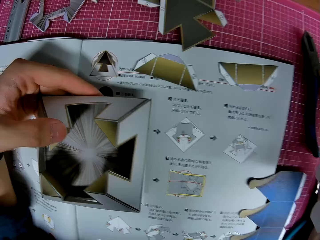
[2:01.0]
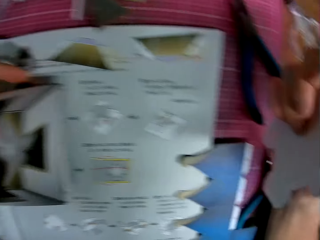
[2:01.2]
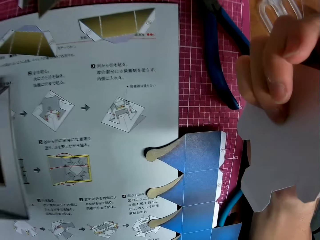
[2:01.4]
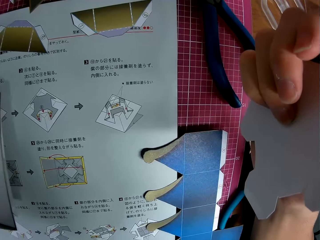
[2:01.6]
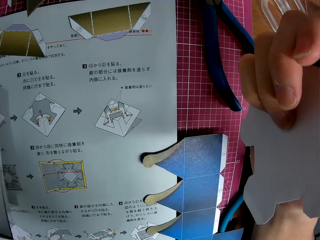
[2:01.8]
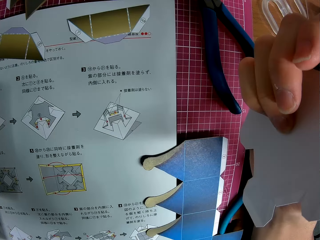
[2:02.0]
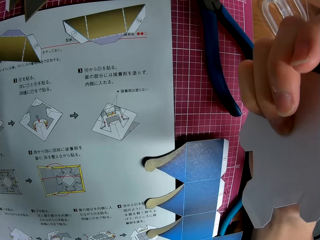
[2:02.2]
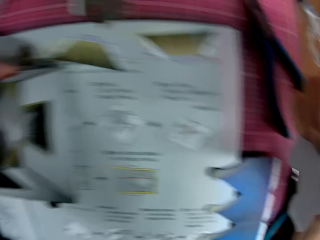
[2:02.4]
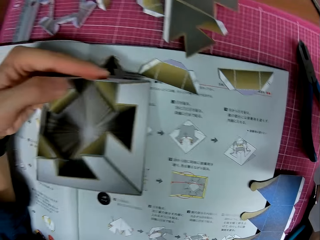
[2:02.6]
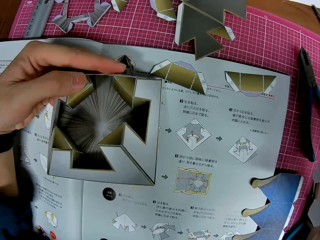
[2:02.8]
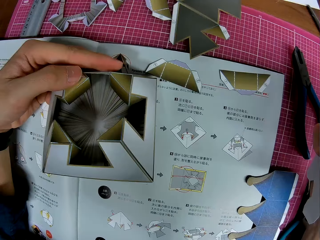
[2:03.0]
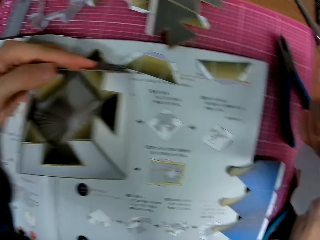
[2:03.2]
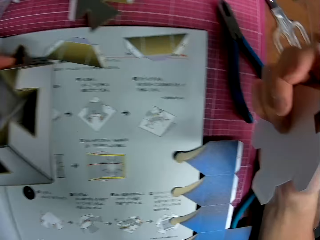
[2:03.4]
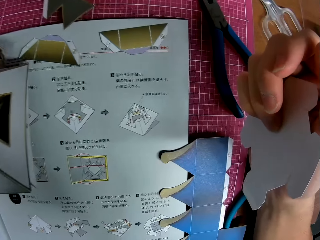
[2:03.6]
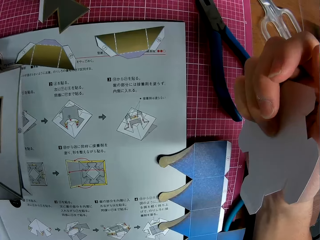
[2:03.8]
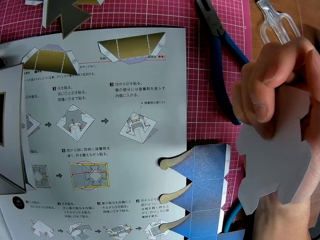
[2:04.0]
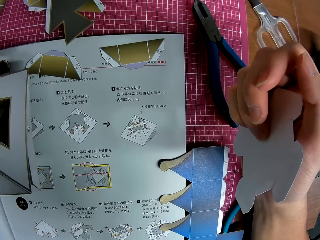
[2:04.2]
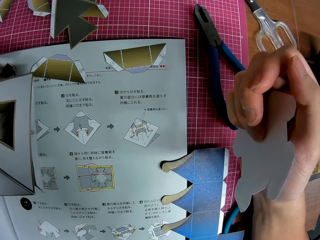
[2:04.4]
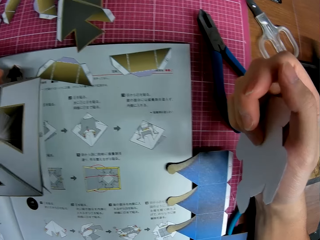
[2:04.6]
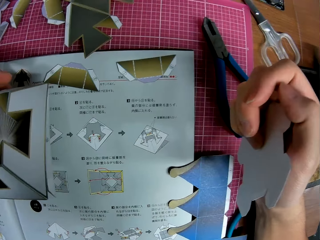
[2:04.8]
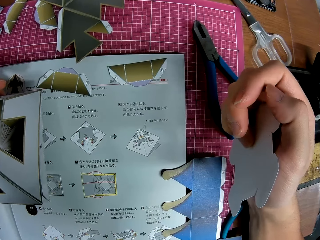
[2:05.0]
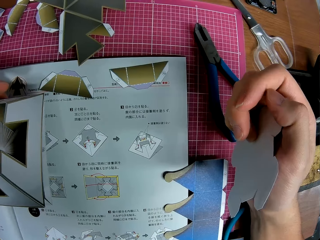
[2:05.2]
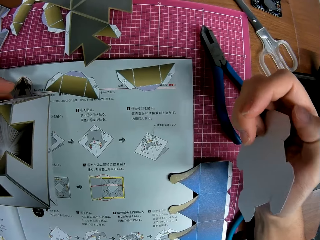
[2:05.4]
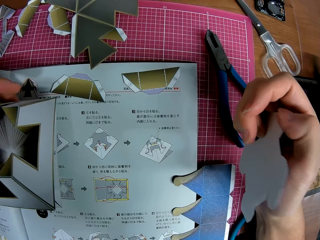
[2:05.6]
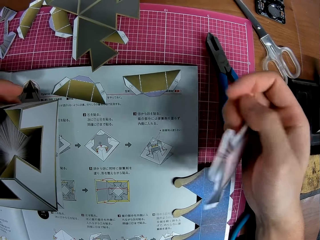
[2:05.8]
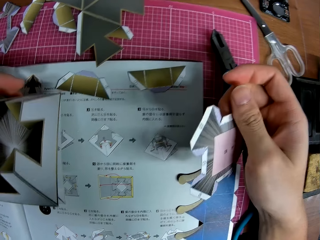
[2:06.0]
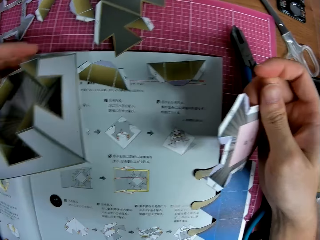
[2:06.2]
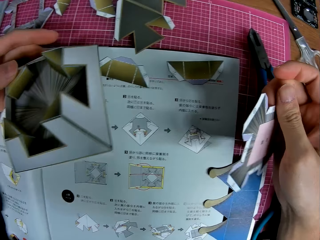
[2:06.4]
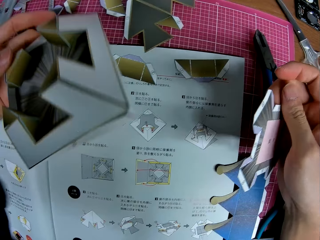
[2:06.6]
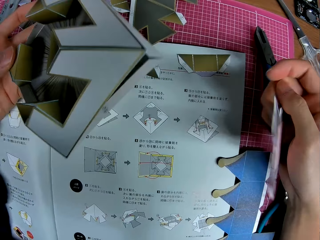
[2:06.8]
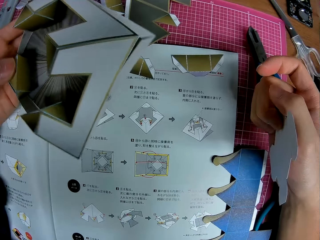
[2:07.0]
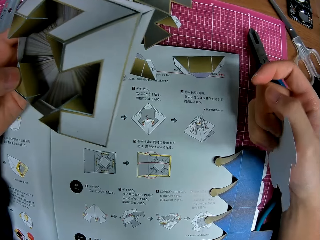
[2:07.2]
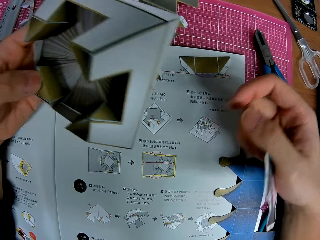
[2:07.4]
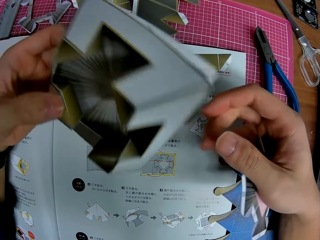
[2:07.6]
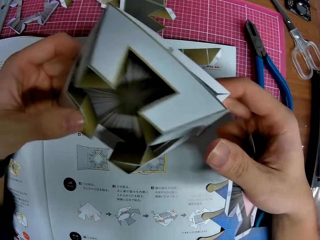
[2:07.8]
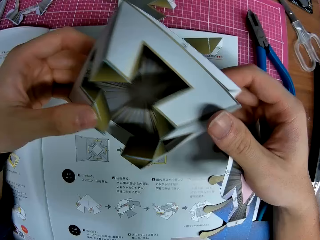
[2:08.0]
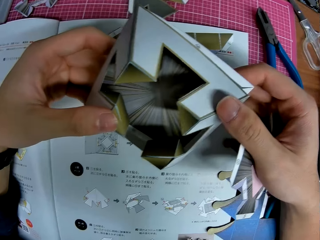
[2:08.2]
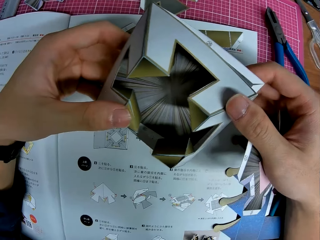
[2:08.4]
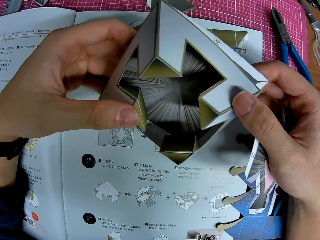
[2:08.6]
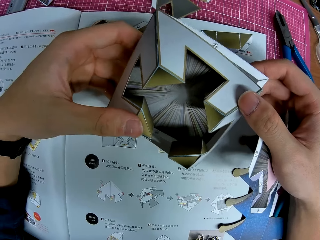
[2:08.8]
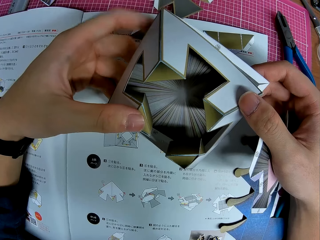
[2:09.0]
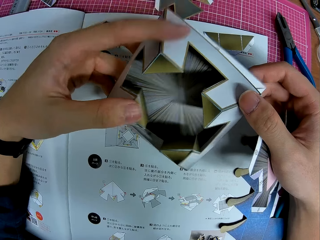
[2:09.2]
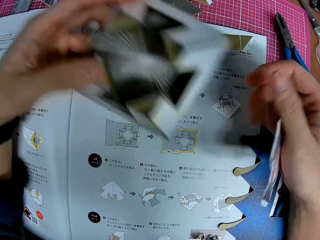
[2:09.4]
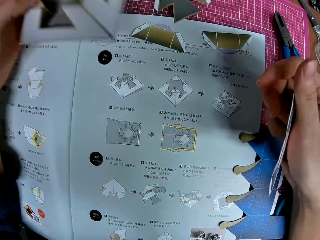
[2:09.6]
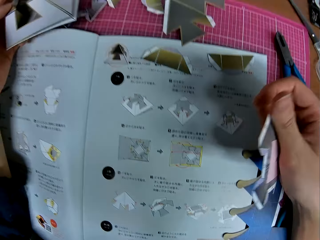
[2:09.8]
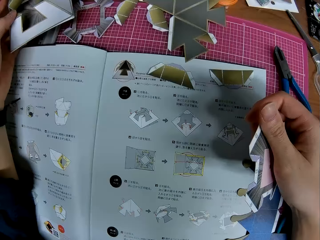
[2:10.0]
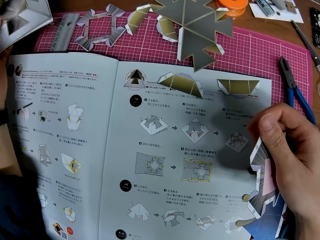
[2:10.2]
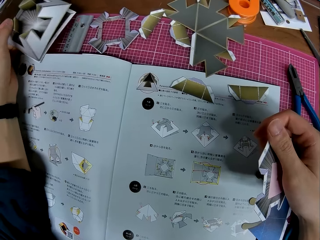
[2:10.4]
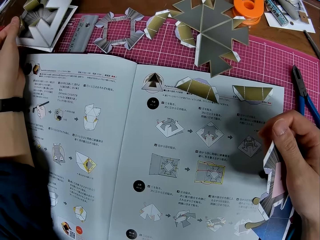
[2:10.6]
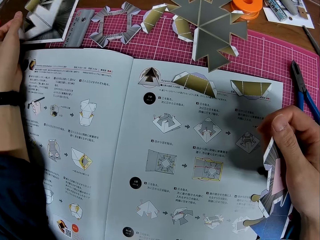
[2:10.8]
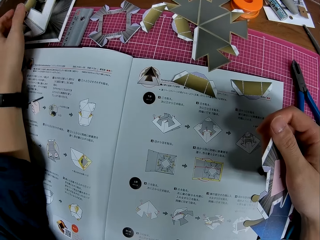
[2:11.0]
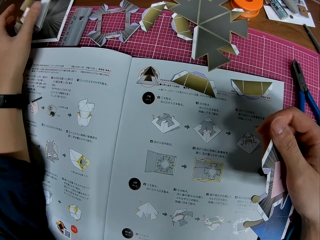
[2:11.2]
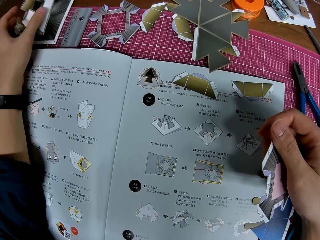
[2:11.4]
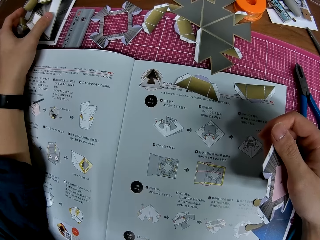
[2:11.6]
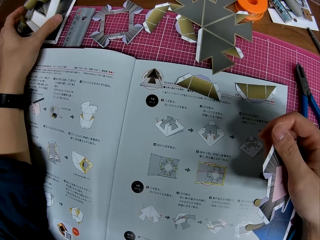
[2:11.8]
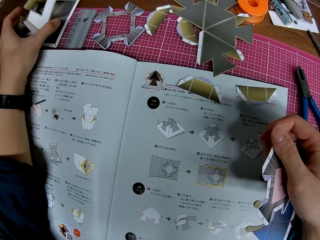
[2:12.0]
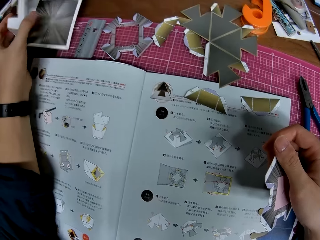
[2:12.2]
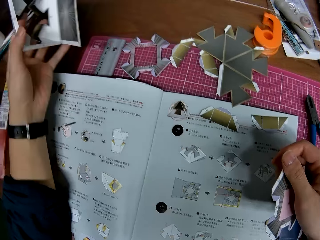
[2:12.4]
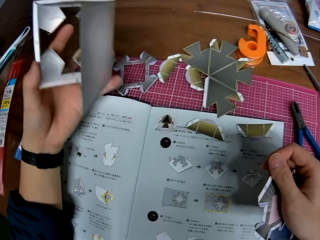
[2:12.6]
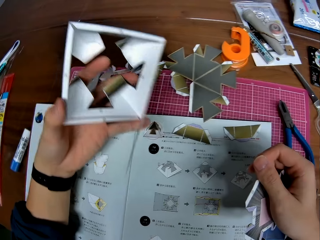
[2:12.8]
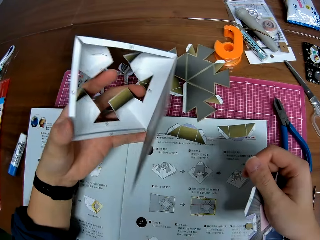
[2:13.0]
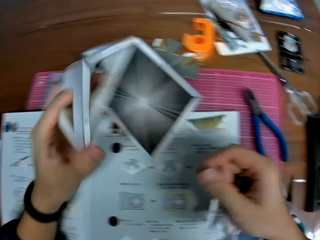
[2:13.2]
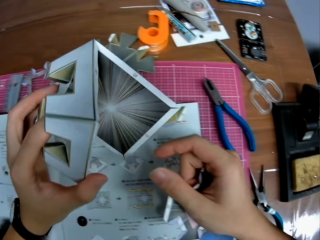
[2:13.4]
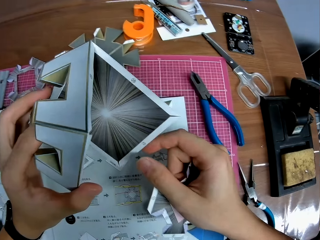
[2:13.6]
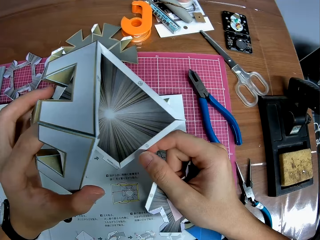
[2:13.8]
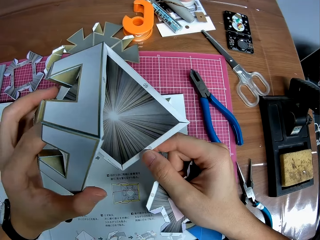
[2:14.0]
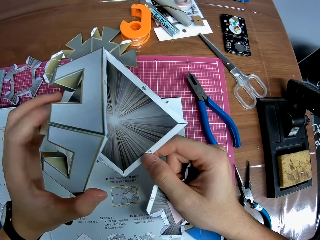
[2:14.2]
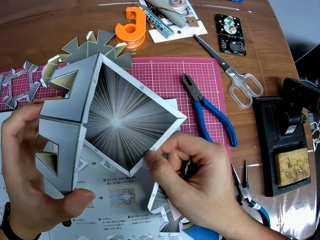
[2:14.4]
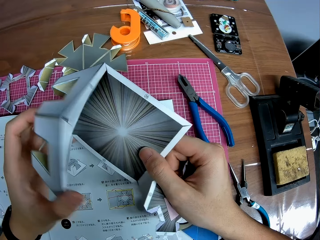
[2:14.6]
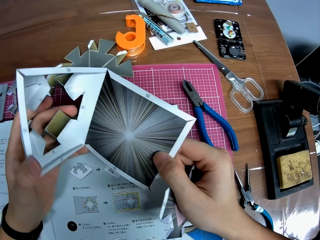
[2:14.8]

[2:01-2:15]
The camera wearer looks towards the paper model. They look towards the instruction model on the table. They look towards the paper model again. They hold the paper model with a hand. They look towards the instruction model again. They flip the paper model on a hand. They hold the paper model with both hands. They drop the paper model on the pink sheet. They look at the instruction model on the table. They raise the paper model from the pink sheet. They examine the paper model with both hands.

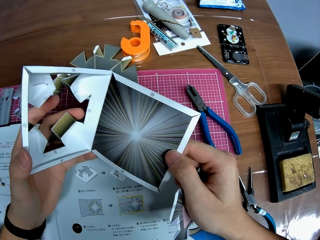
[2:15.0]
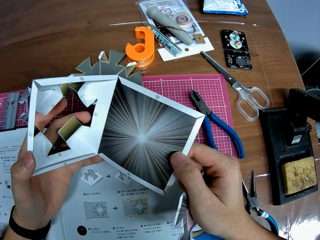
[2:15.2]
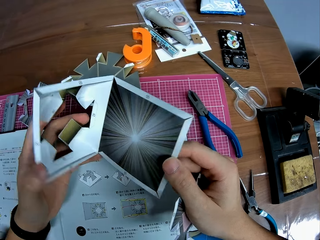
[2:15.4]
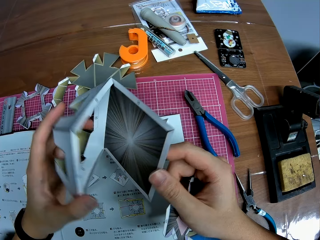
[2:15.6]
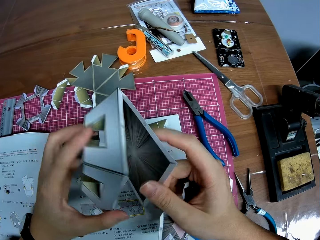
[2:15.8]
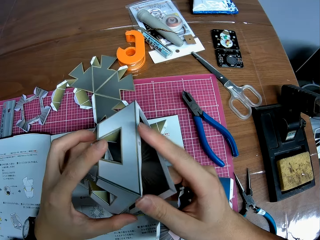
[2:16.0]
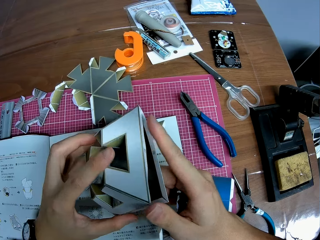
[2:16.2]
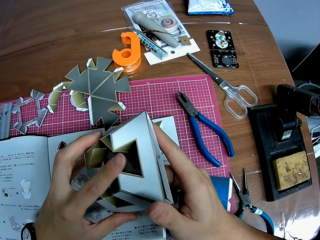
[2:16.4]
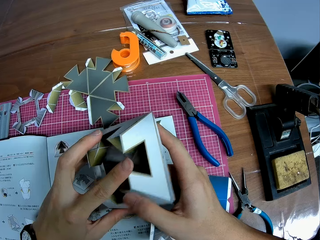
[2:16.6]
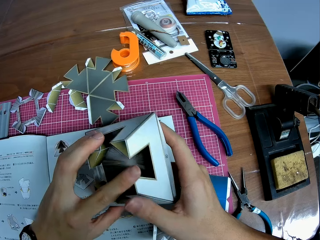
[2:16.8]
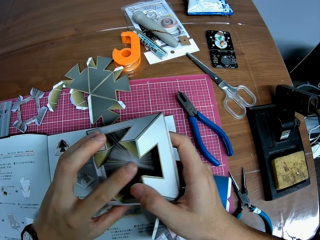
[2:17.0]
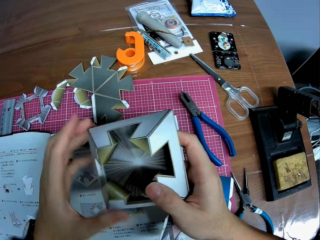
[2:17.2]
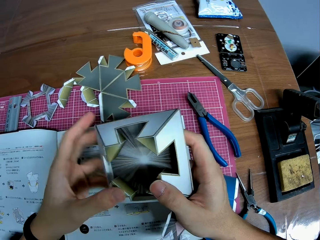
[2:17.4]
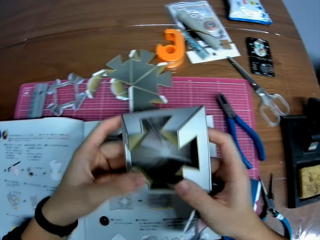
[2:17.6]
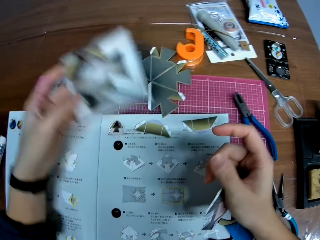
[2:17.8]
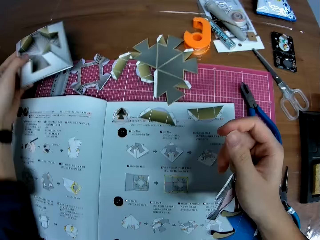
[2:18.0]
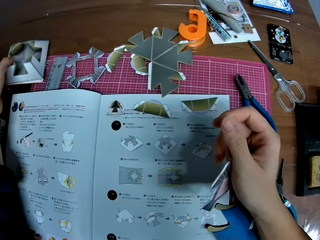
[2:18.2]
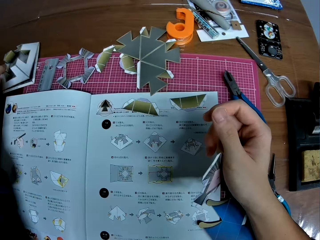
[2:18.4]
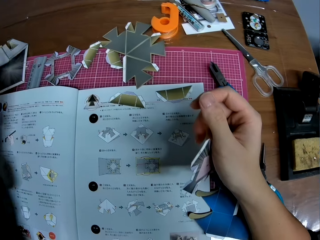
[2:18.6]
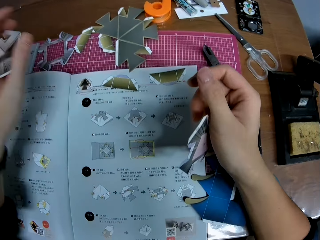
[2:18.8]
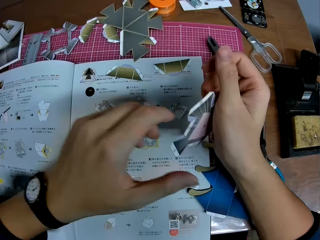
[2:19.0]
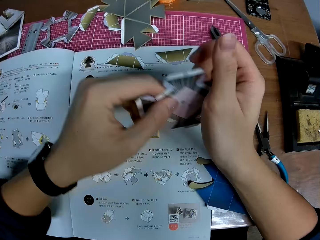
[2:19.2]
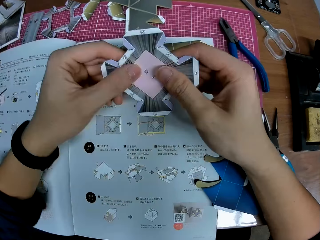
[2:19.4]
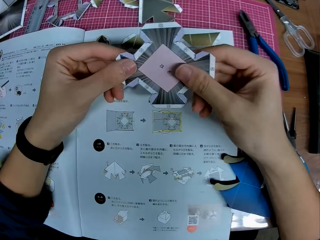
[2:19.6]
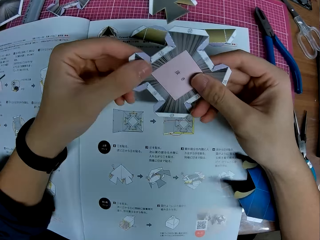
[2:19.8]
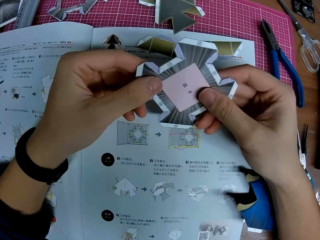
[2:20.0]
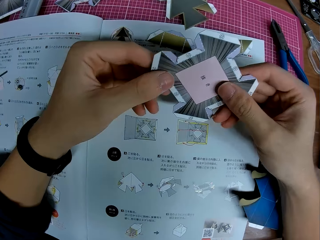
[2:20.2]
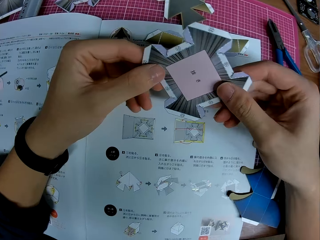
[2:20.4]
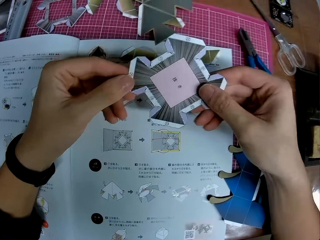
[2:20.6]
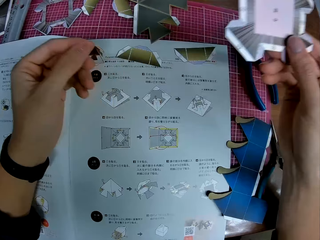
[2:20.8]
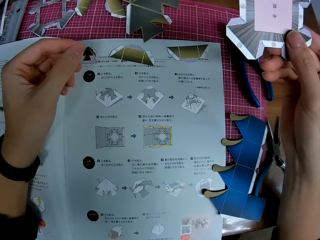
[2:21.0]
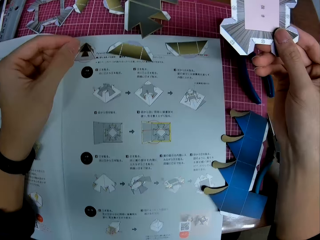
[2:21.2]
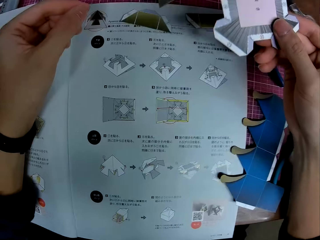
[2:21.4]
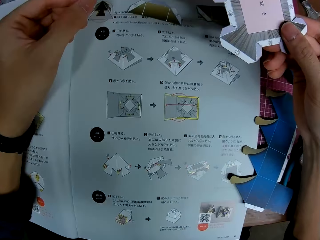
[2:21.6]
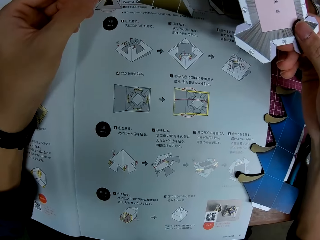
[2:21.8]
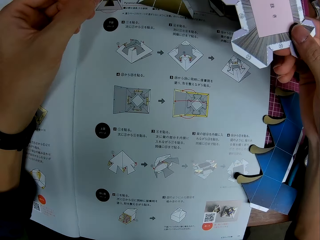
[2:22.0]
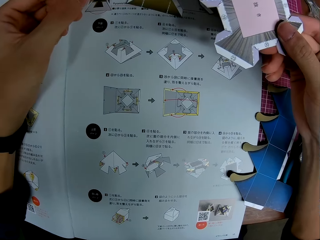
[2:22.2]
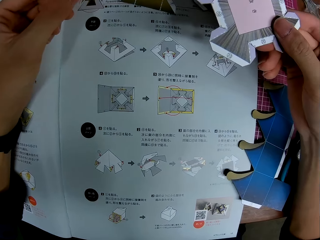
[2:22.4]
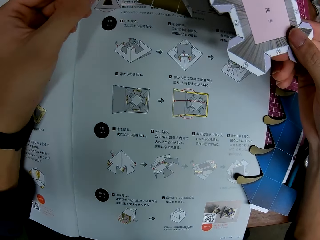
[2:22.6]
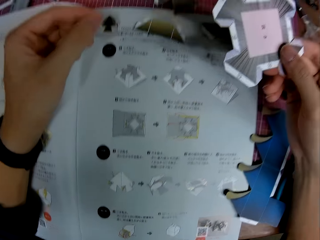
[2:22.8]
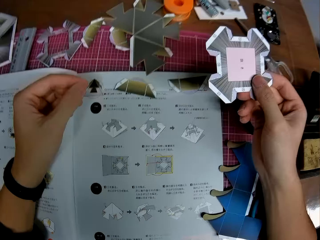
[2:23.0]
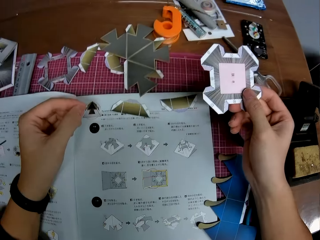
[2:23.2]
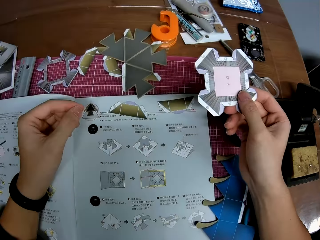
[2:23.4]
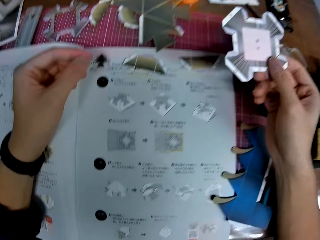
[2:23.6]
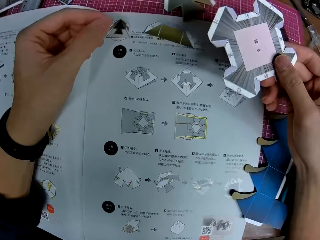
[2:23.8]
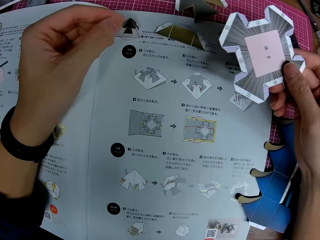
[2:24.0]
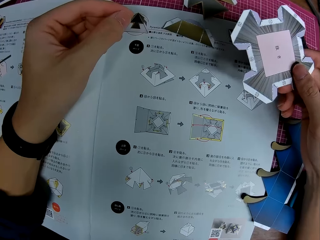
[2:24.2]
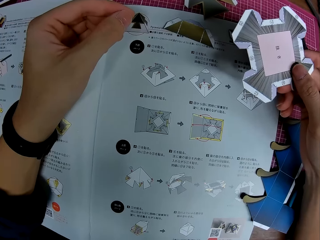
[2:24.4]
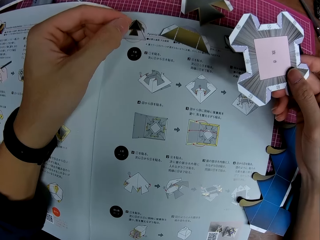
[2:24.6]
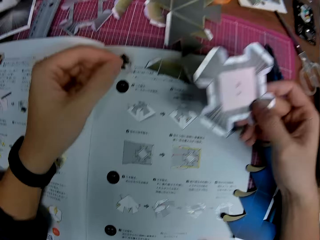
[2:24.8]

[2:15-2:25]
The camera wearer flips a paper craft on a hand. He drops the paper model on the pink sheet. He holds the craft piece in his right hand with both hands. He looks towards the instruction book.
